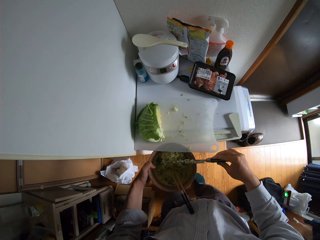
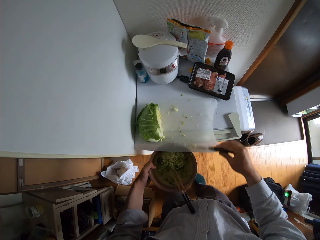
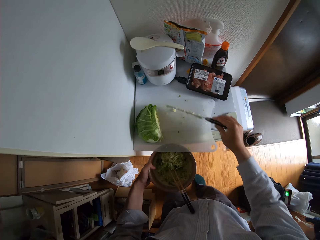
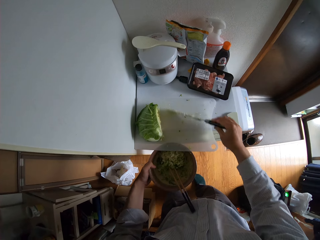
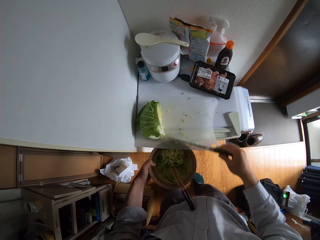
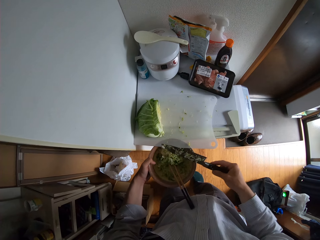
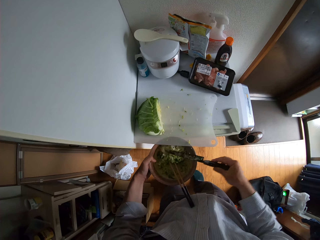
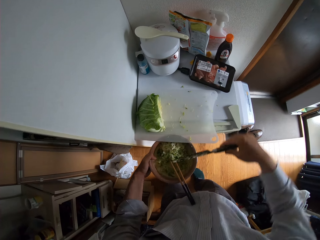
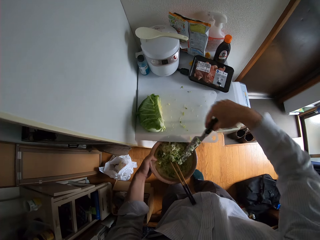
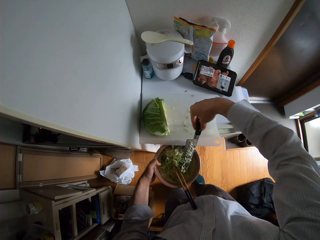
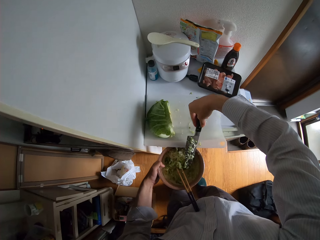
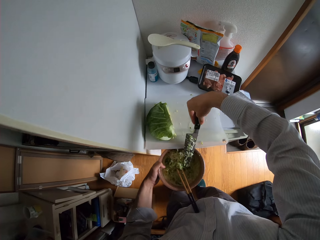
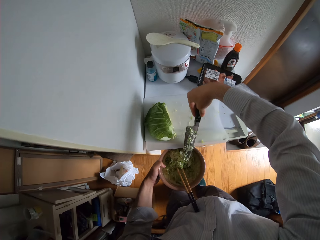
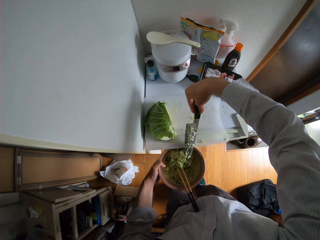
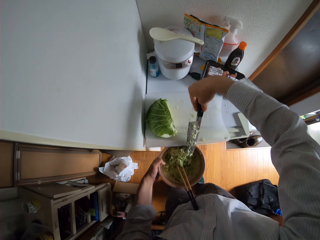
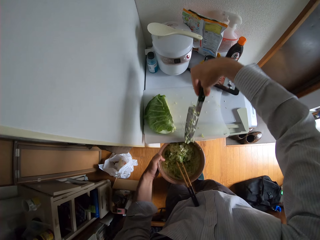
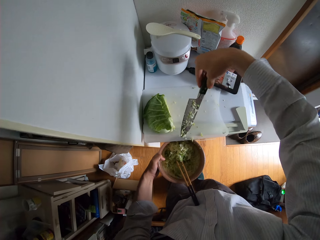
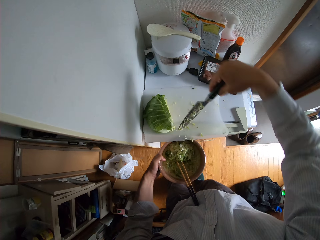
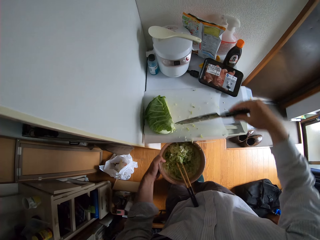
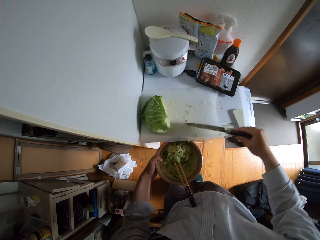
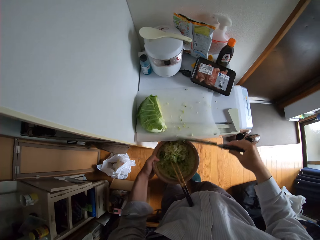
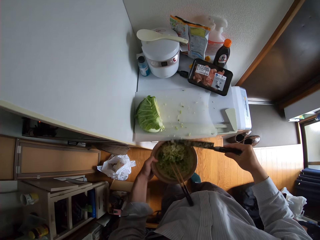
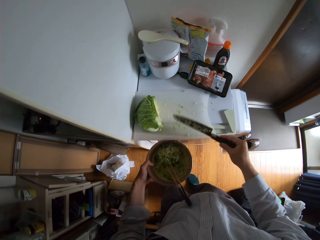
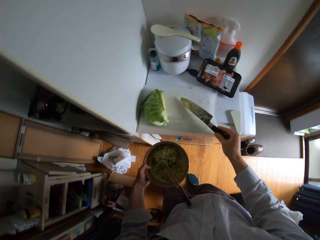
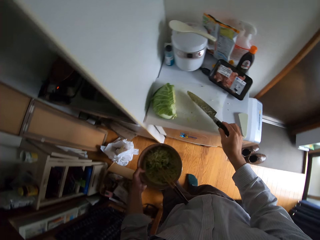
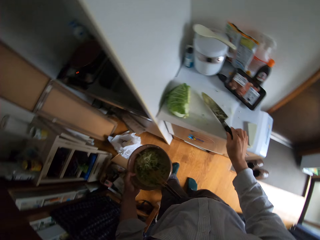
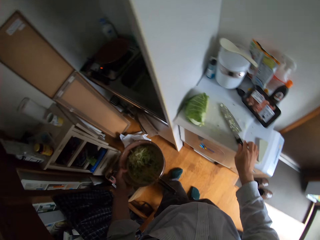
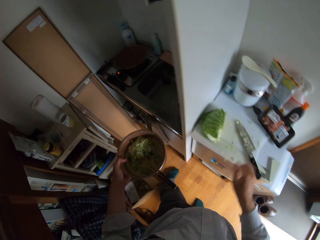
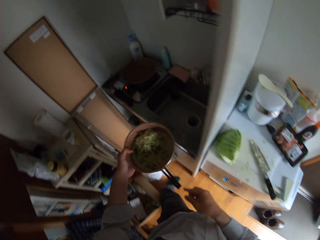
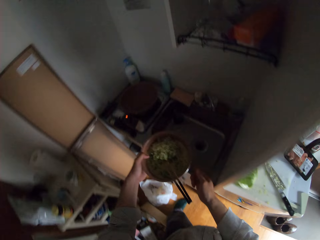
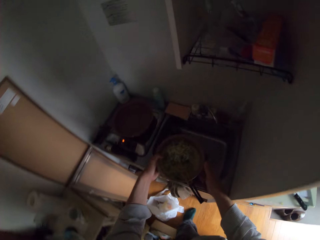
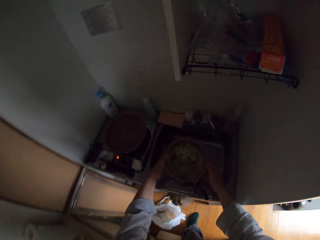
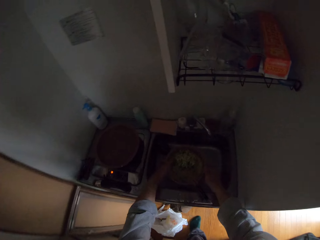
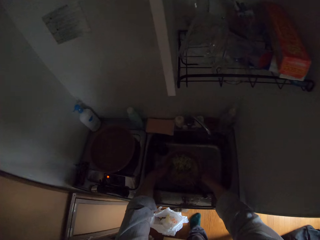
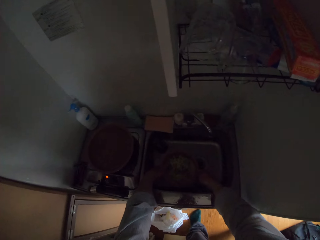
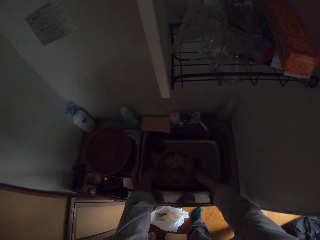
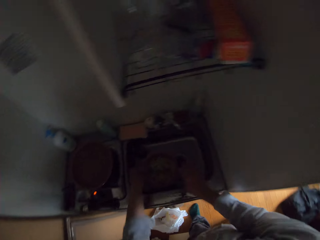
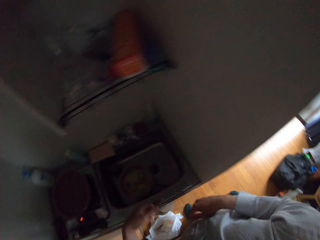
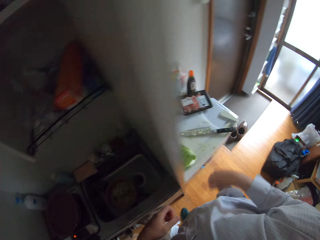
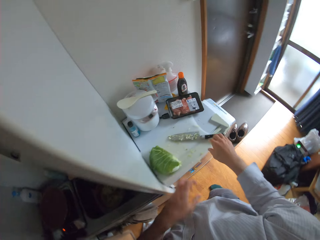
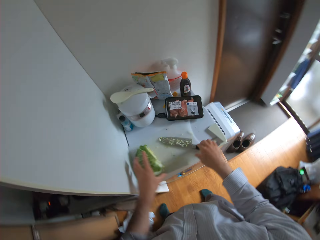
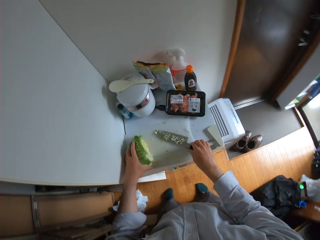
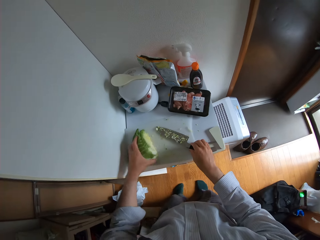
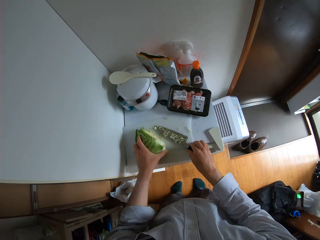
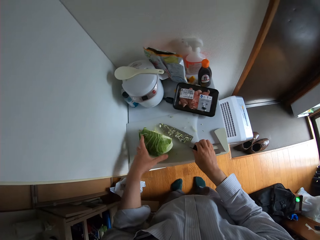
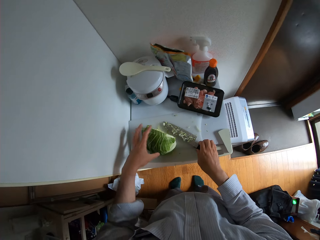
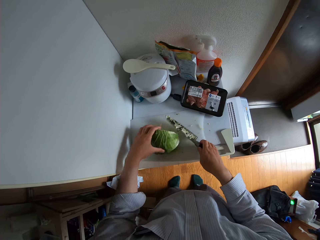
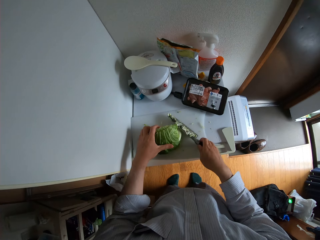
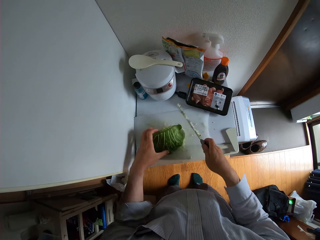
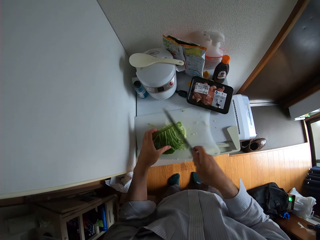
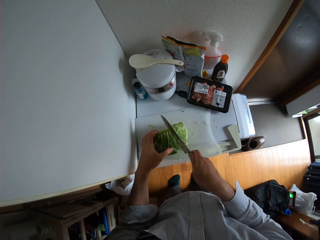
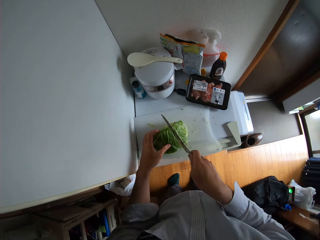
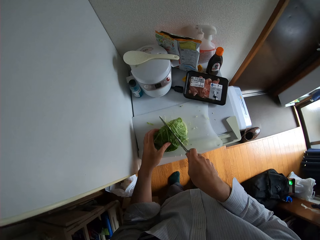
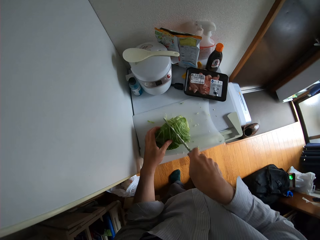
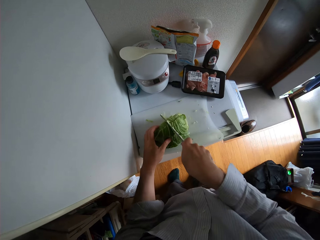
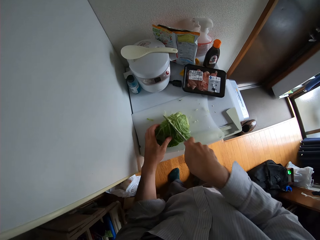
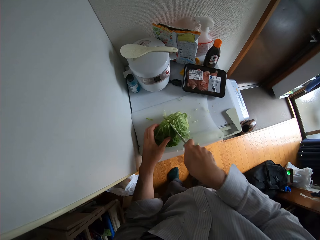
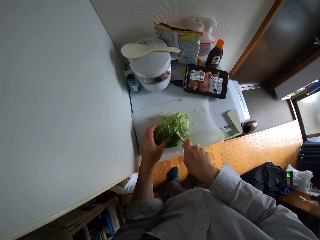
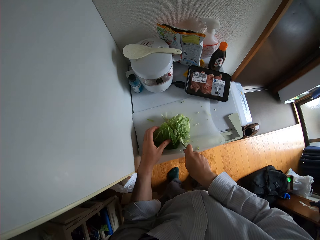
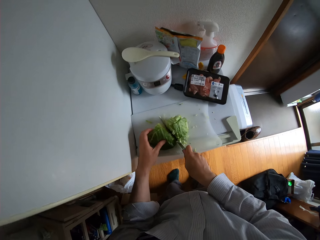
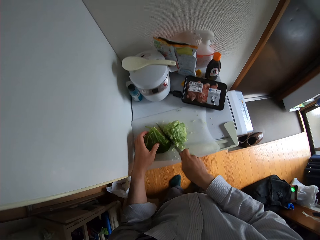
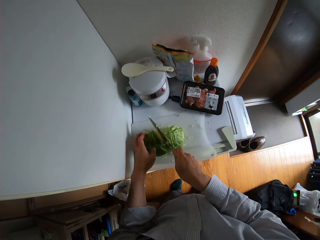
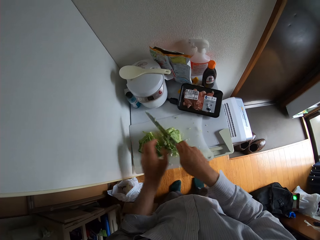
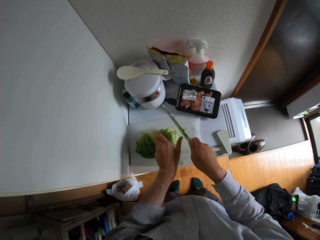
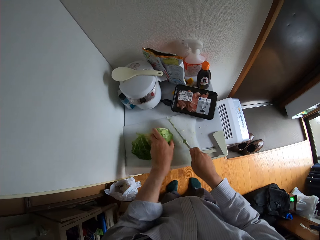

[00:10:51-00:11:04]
The camera wearer wipes the knife against the chopping board or cutting board. They place the knife on the chopping board. They place the cooking pot in the sink. They hold the knife and the cabbage on the cutting board. They turn the cabbage around. They pick up the knife from the chopping board. They cut the cabbage with the knife on the cutting board.

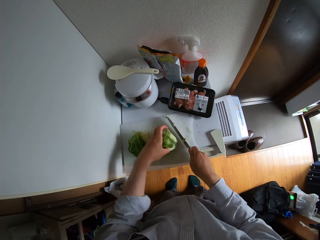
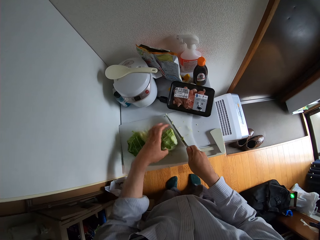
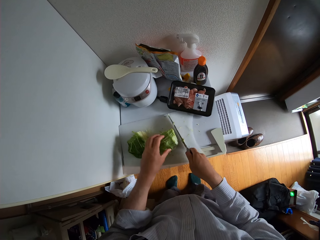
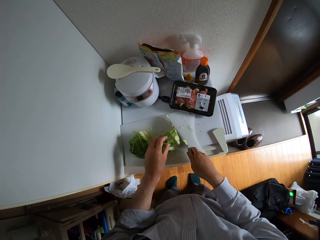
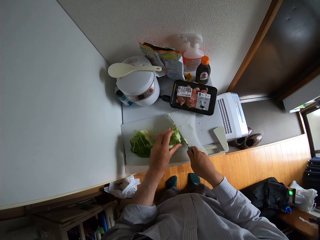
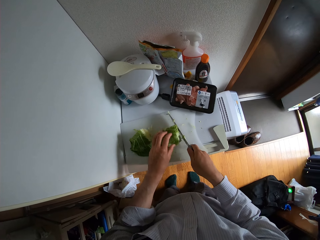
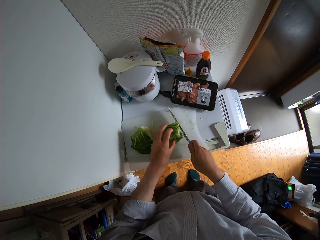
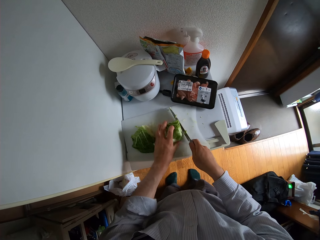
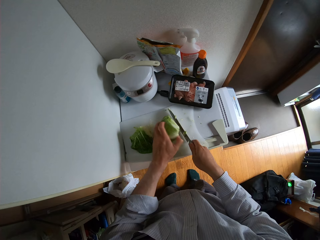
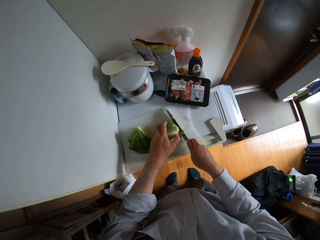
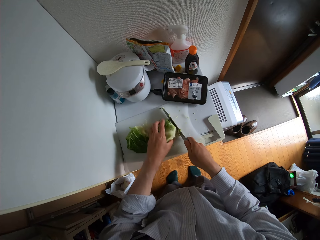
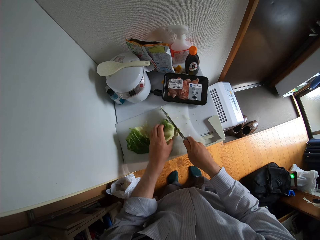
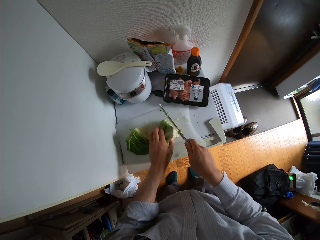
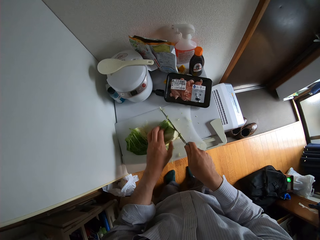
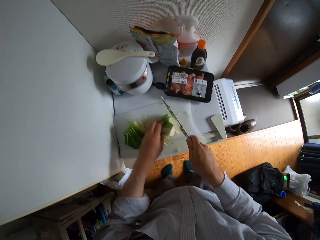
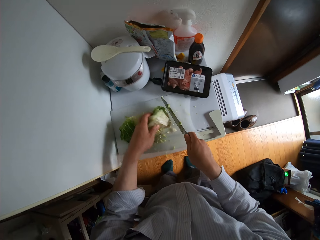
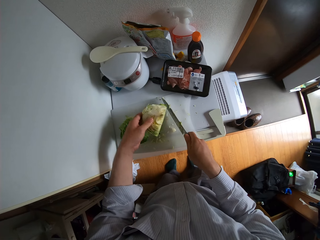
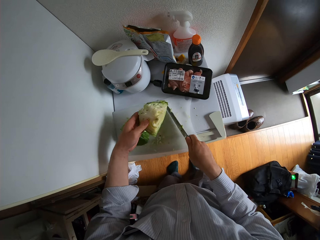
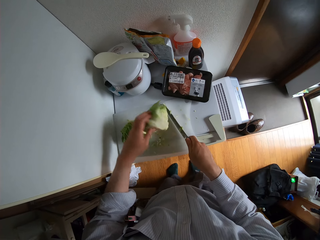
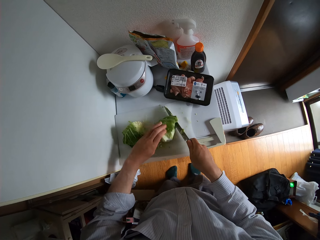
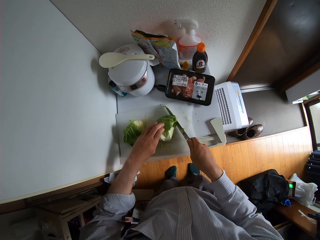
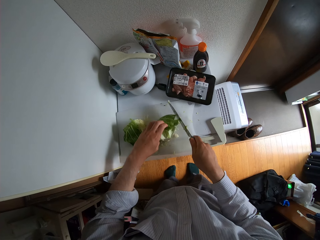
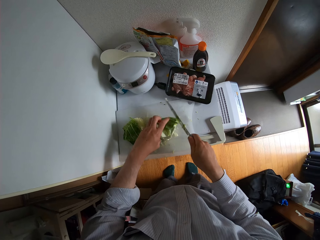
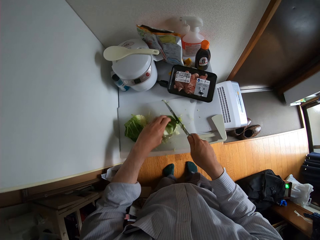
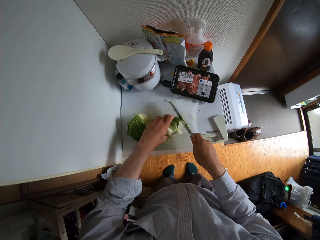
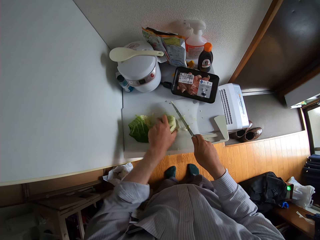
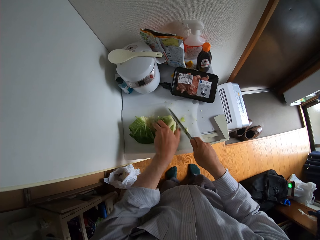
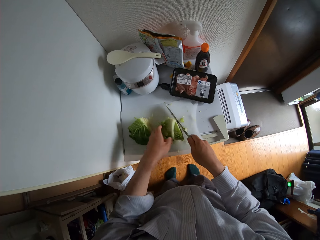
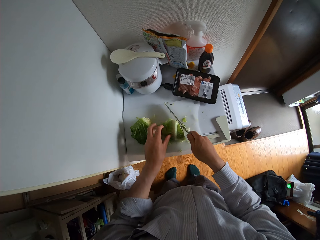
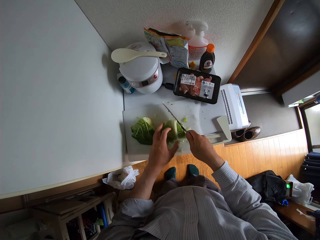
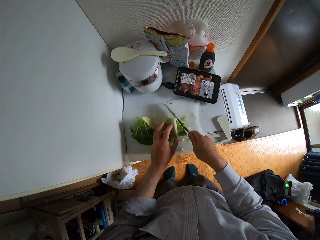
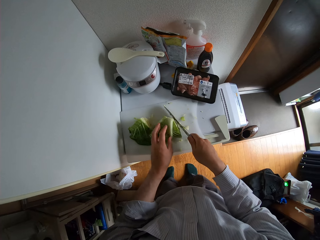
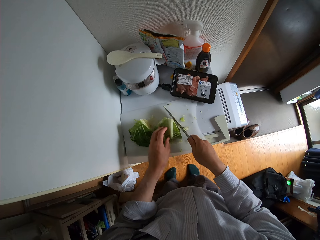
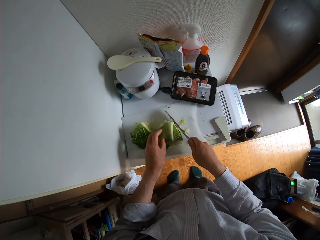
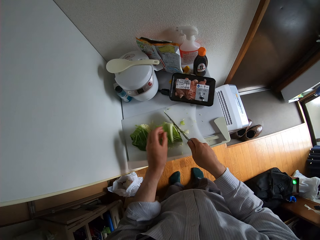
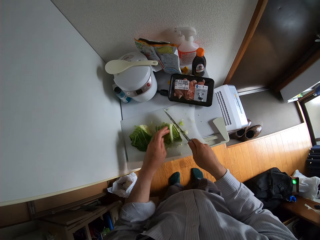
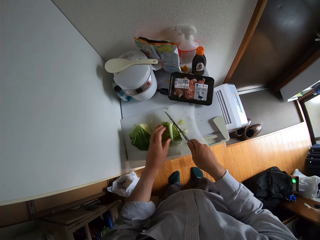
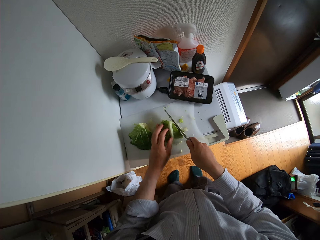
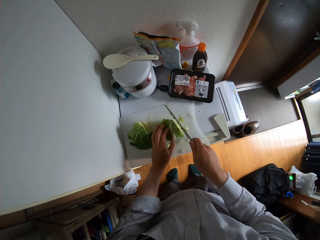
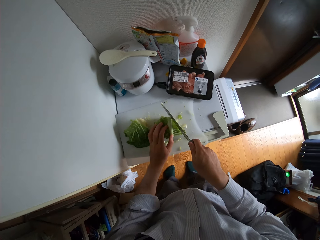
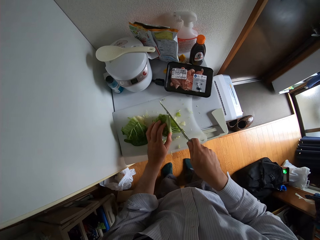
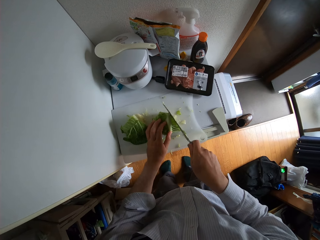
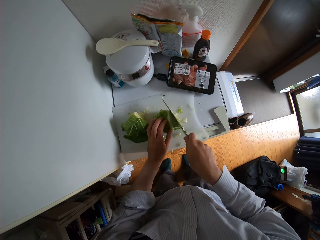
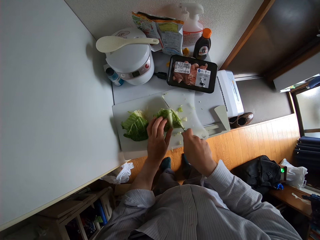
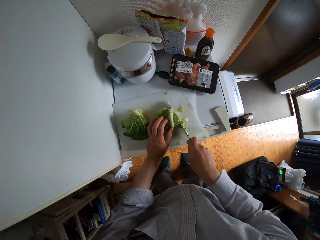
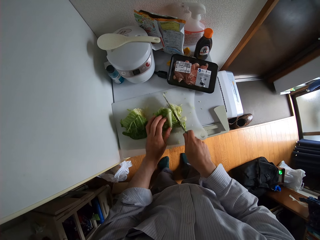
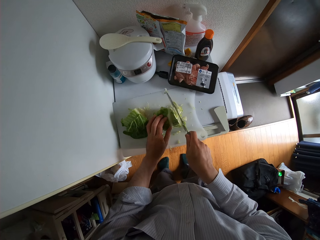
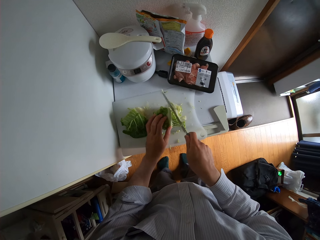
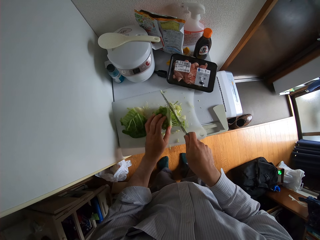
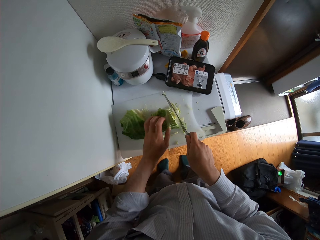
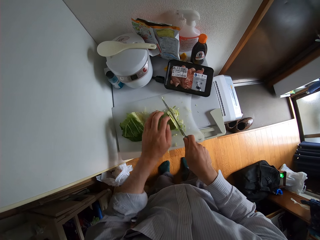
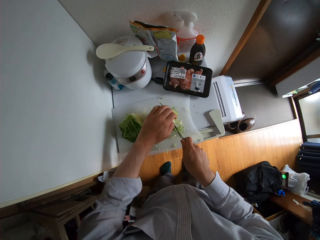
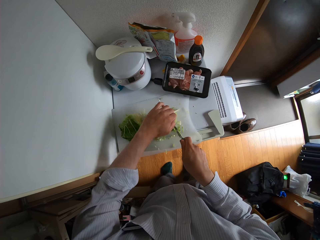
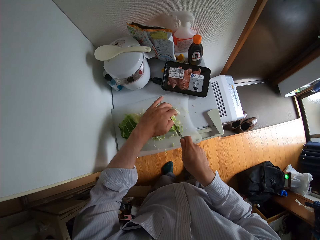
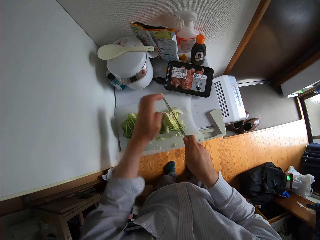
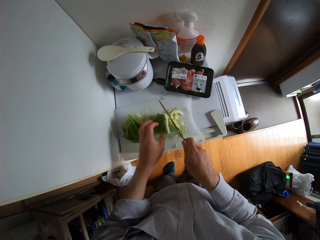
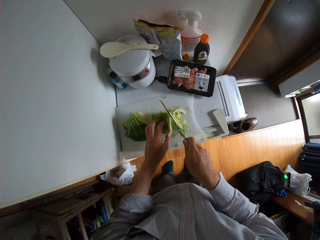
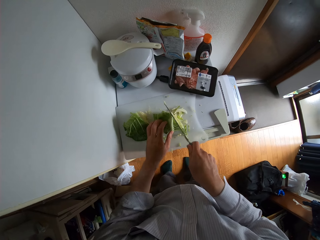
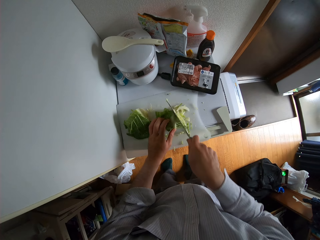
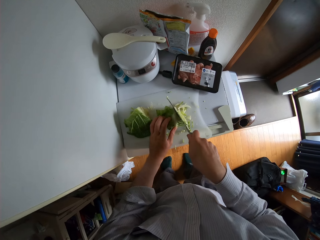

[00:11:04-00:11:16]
The camera wearer turns the cabbage around. They adjust the cabbage on the cutting board. They look at the cabbage. They turn the cabbage around. They cut the cabbage with a knife on the cutting board.
